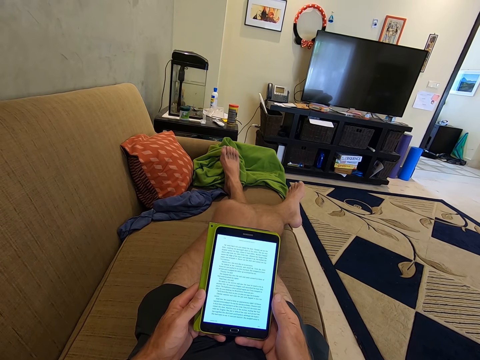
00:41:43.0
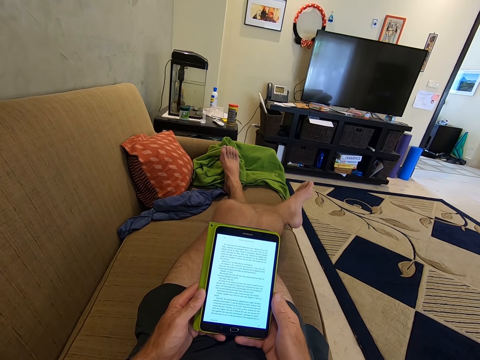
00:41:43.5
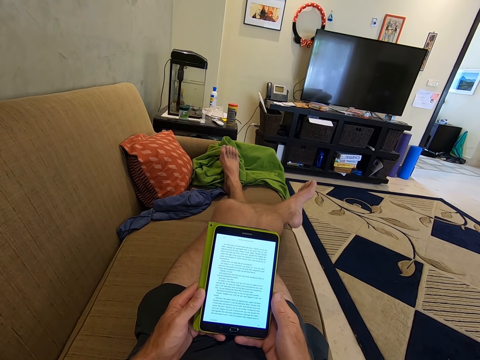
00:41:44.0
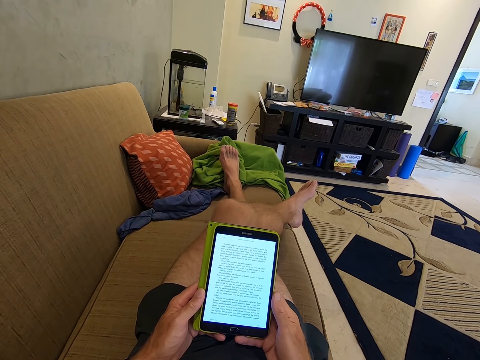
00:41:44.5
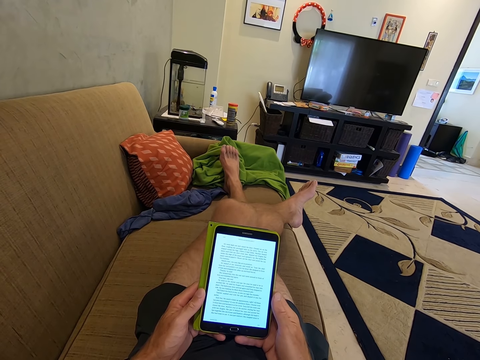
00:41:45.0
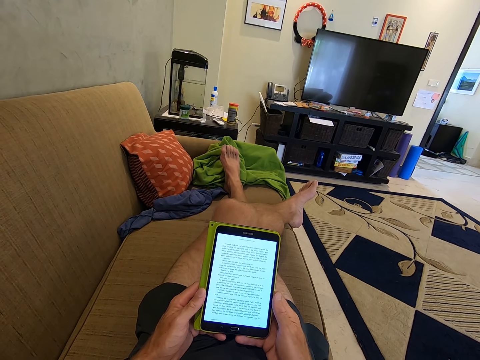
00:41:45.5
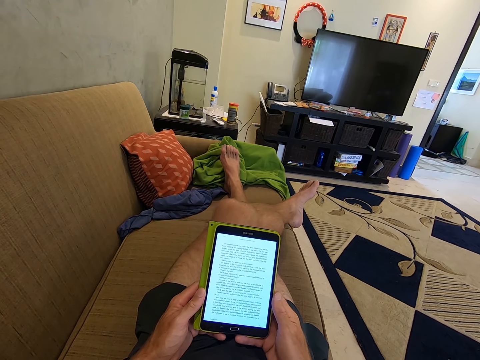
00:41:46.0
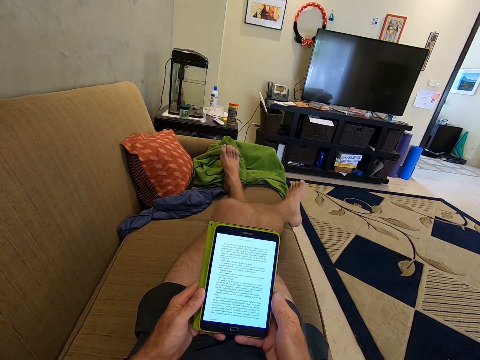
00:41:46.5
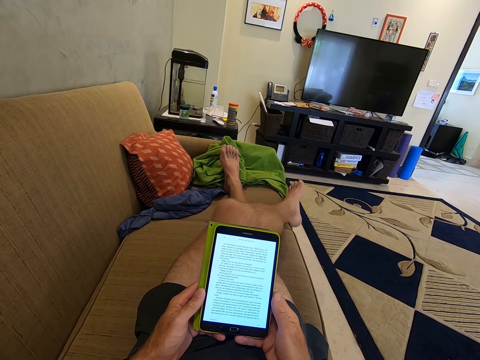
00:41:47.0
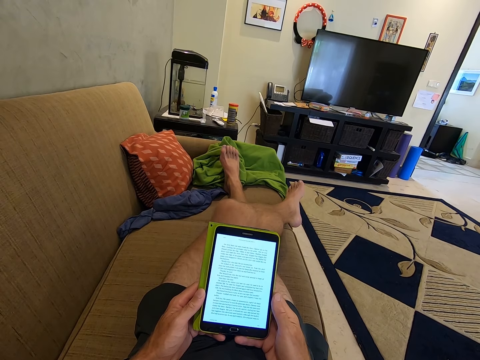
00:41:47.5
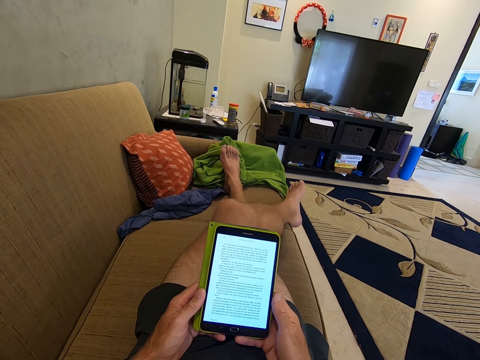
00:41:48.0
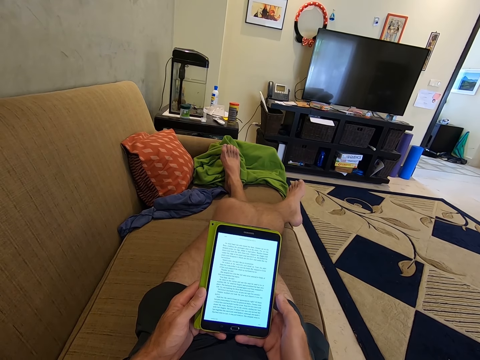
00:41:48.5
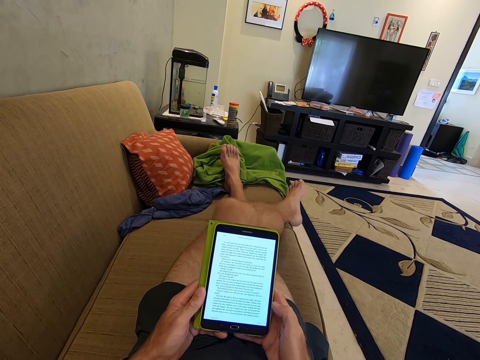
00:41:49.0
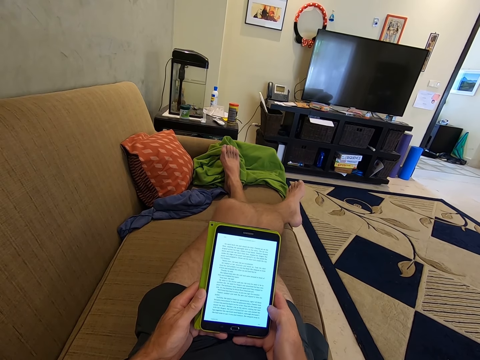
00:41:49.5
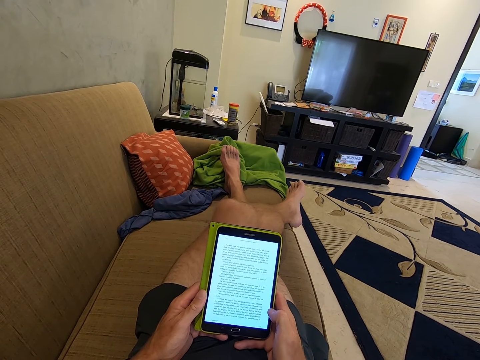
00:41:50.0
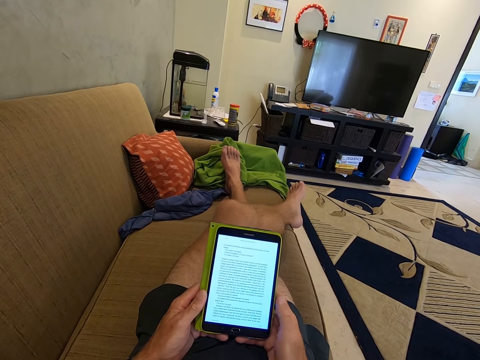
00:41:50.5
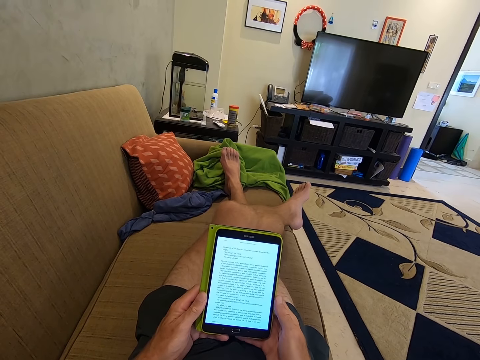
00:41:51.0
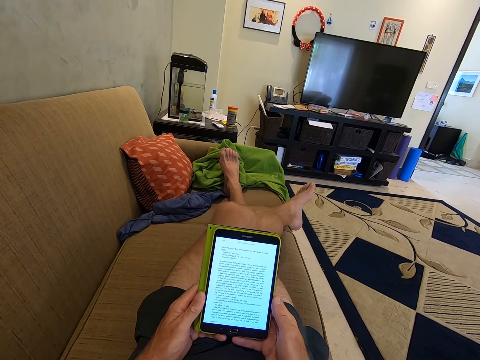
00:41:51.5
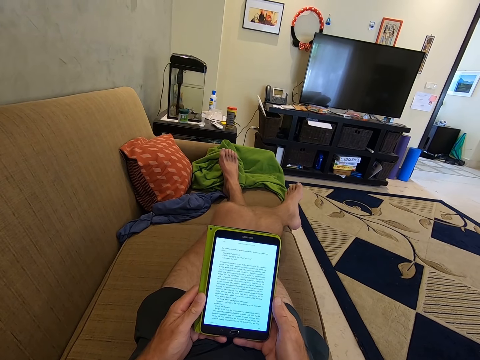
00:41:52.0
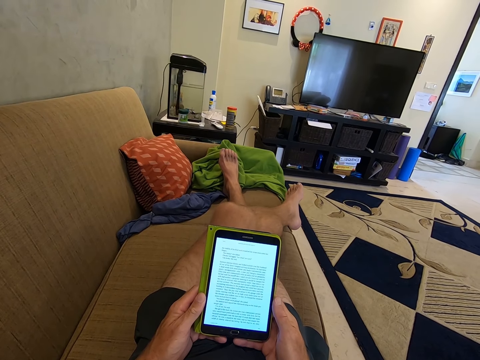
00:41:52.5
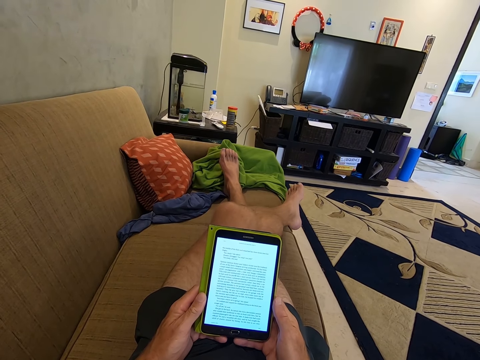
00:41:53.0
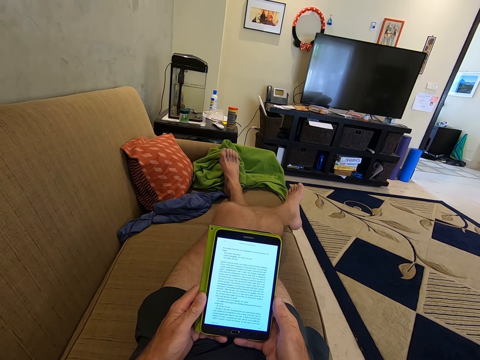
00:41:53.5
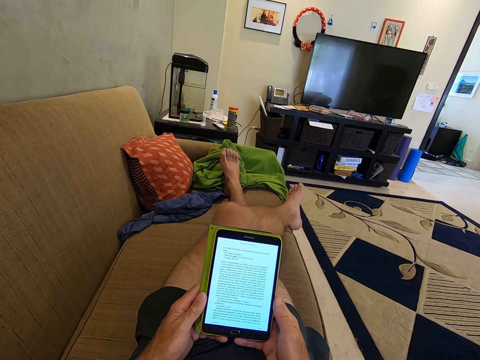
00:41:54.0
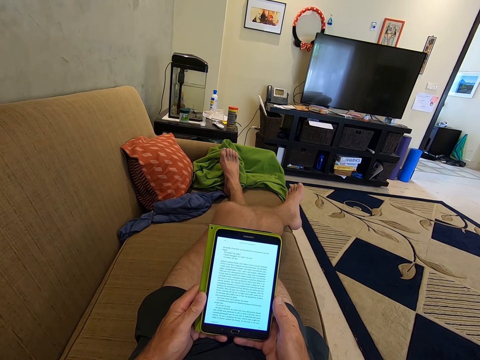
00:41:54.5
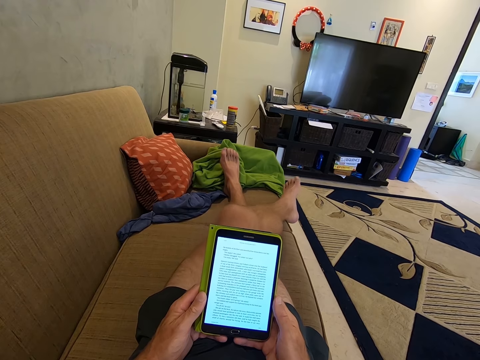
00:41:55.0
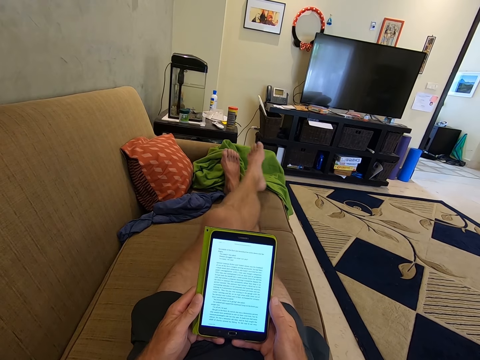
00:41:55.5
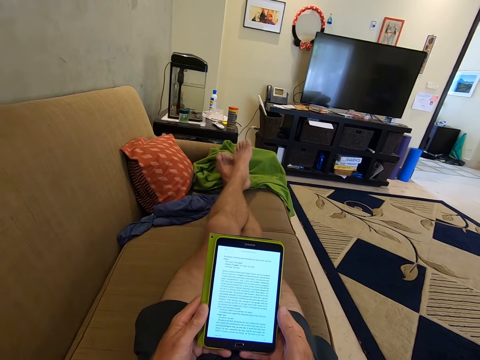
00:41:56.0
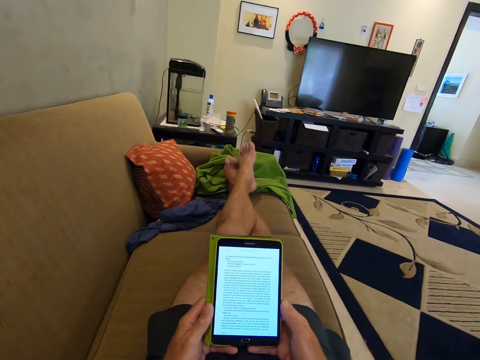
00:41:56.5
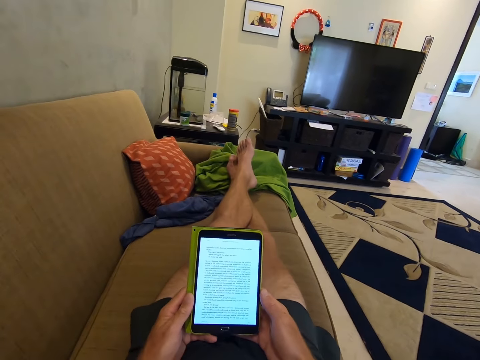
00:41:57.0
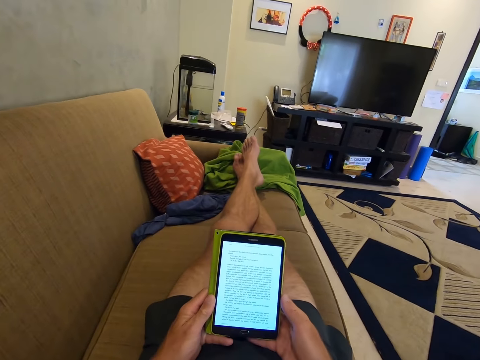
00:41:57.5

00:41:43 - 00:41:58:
The camera wearer stares at the tablet phone. They touch the mobile phone. They stare at the tablet phone.

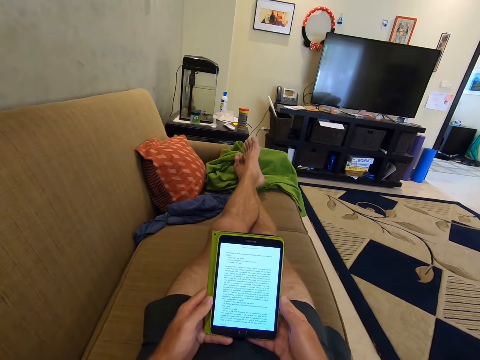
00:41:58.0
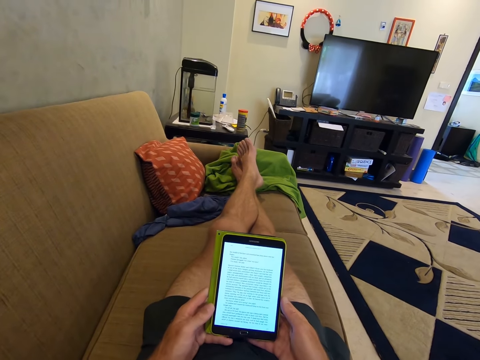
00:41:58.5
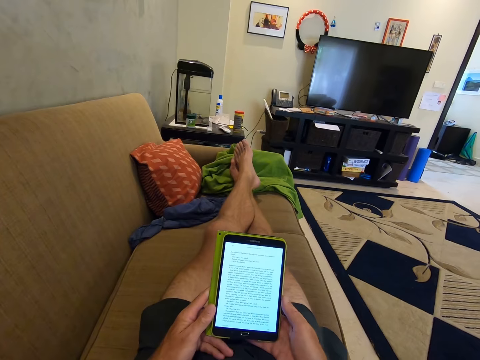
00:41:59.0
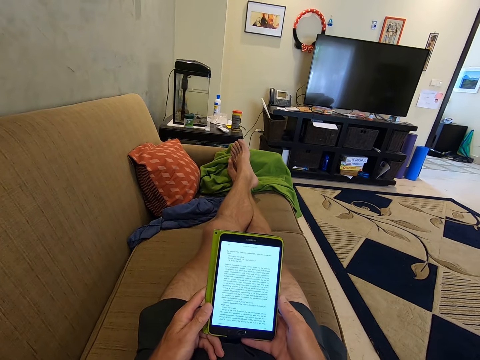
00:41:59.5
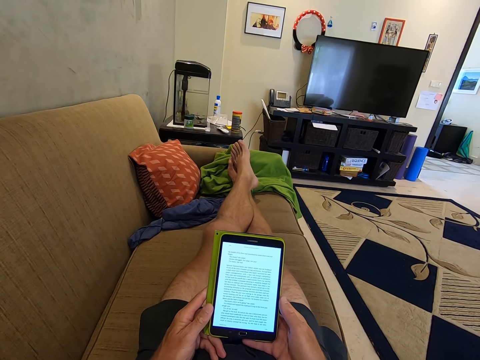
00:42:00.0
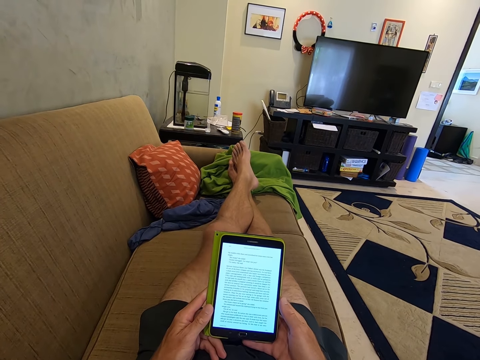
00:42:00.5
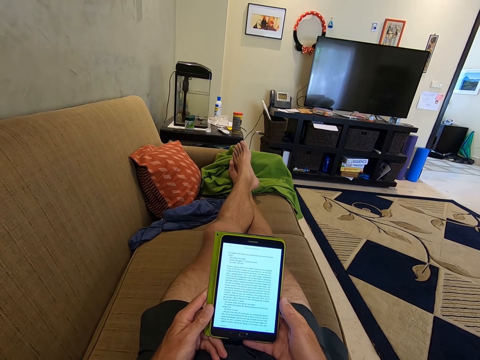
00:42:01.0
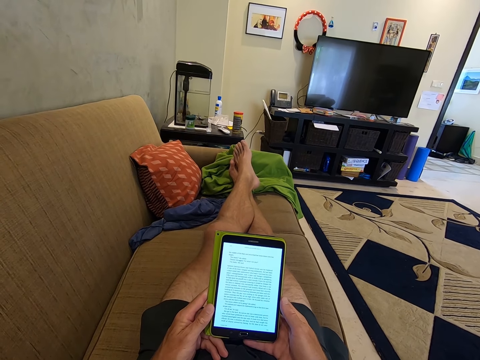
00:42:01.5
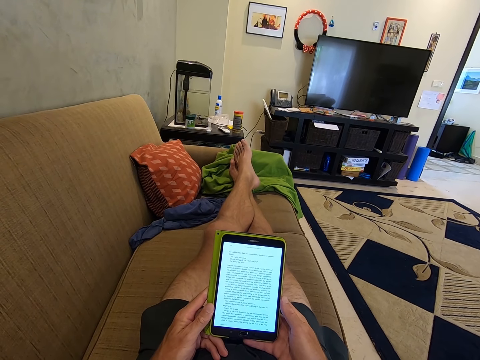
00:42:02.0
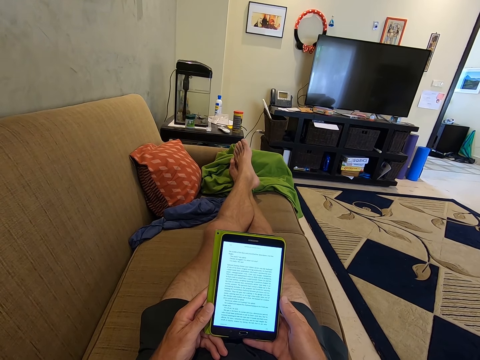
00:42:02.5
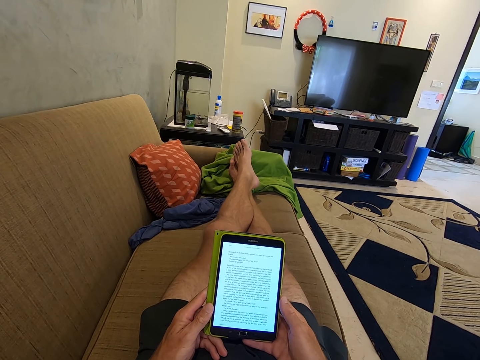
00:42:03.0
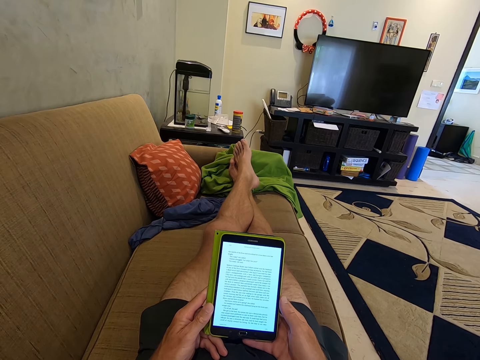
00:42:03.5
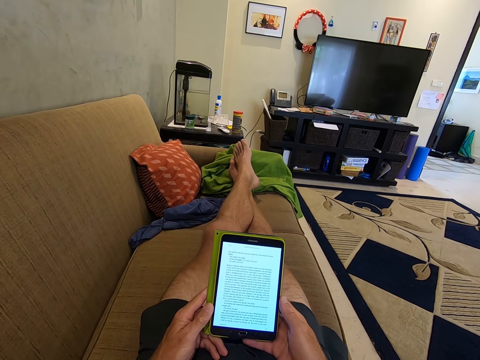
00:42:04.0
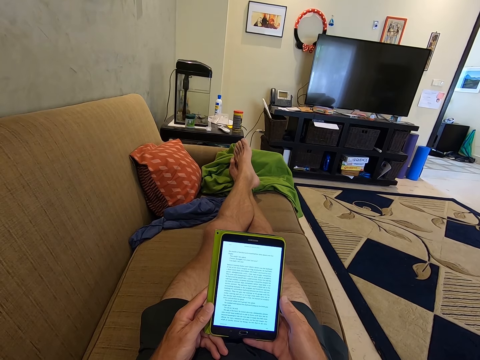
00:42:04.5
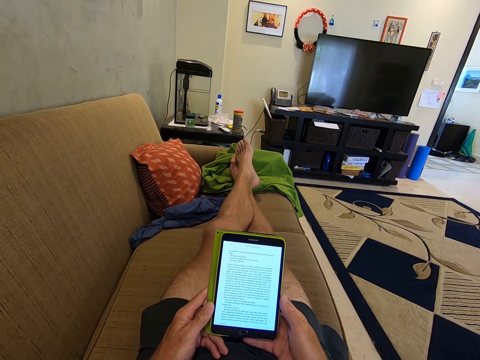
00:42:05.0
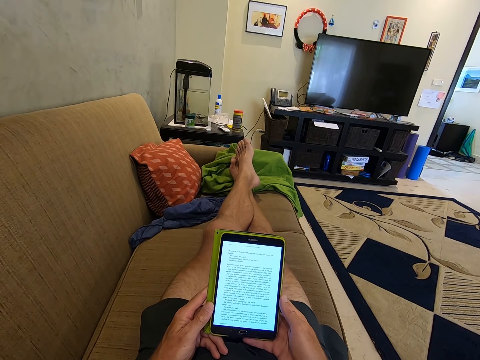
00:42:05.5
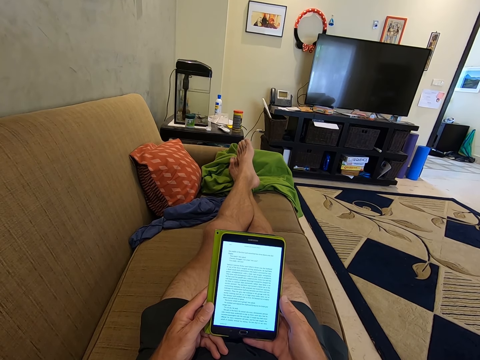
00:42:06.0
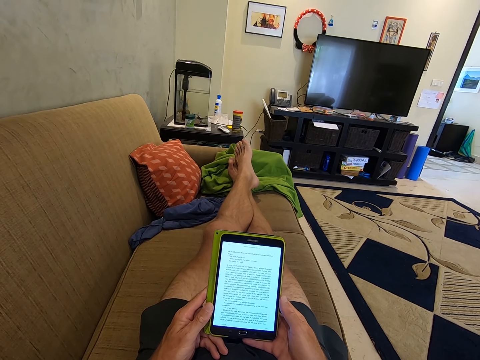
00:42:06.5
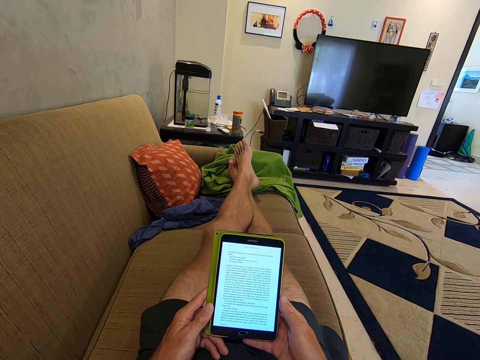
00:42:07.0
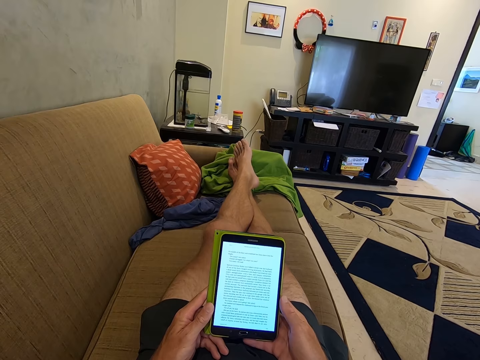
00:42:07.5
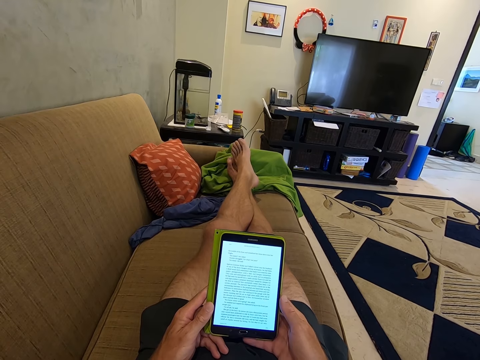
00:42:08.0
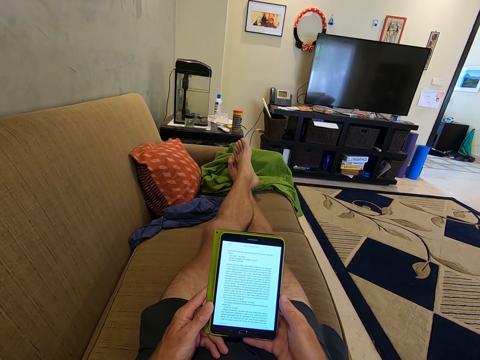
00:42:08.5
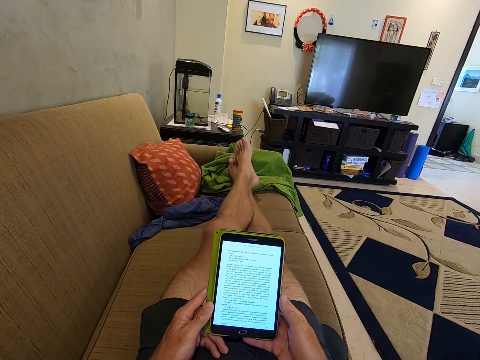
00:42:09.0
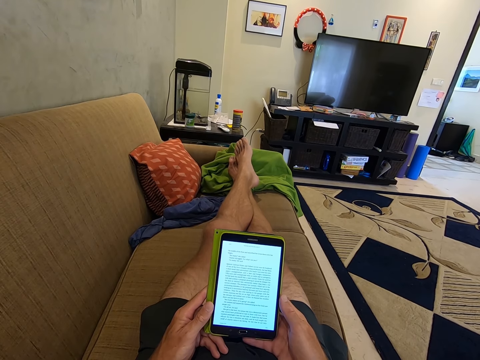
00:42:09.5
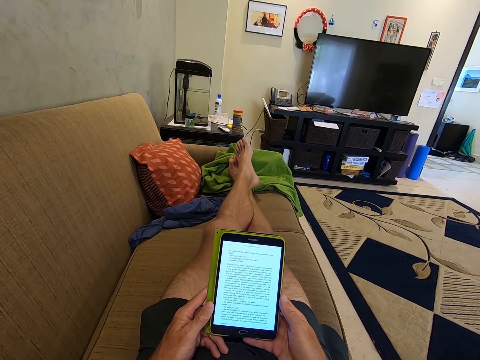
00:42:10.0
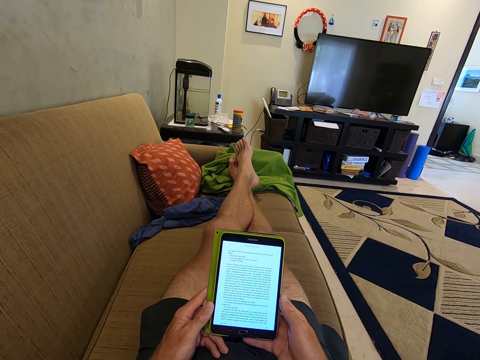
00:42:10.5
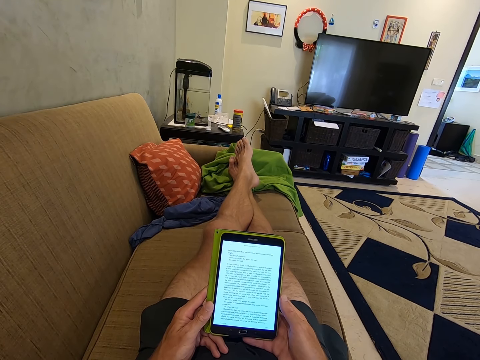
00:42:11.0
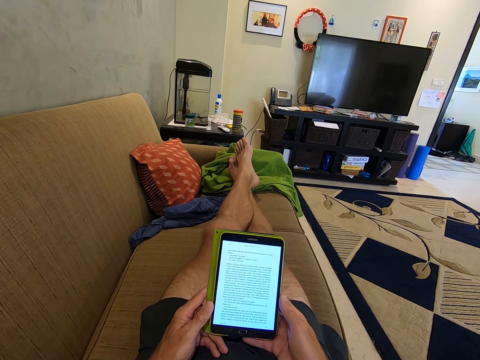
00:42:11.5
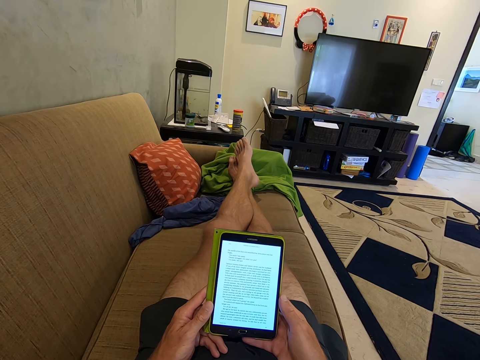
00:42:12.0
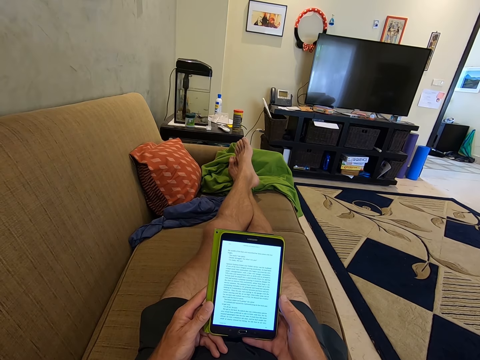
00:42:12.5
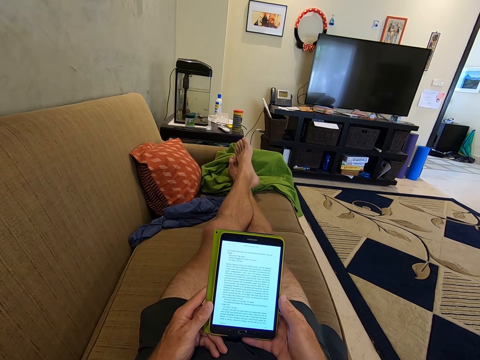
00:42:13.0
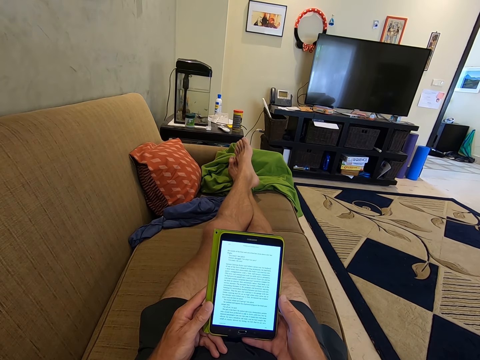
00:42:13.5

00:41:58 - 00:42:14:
The camera wearer stares at the tablet phone.
